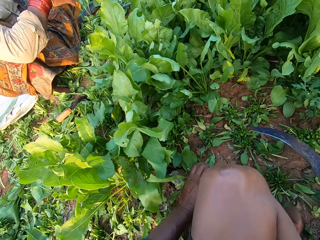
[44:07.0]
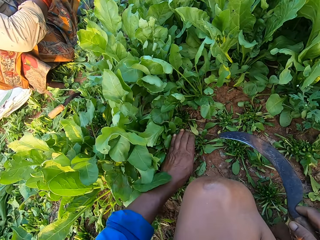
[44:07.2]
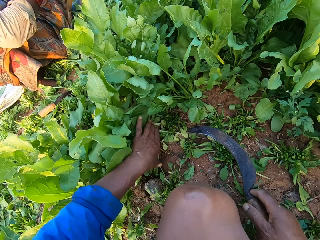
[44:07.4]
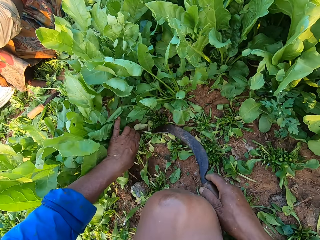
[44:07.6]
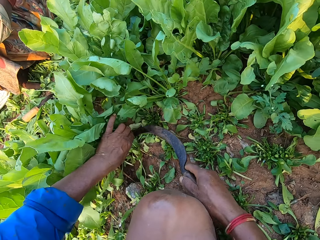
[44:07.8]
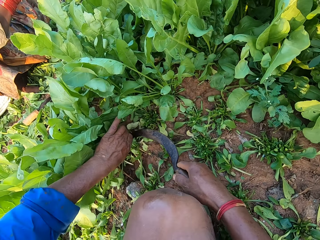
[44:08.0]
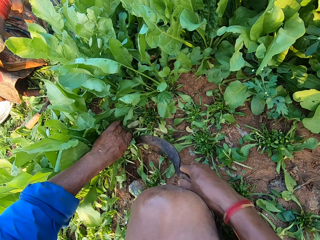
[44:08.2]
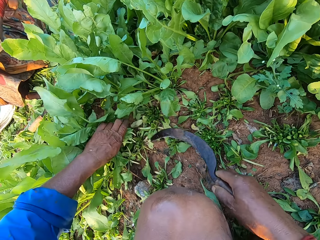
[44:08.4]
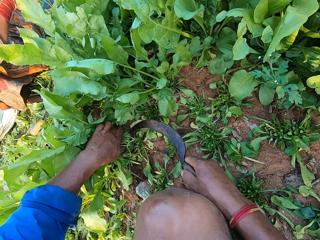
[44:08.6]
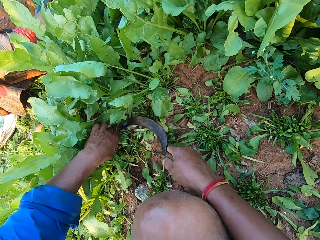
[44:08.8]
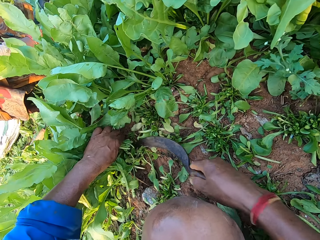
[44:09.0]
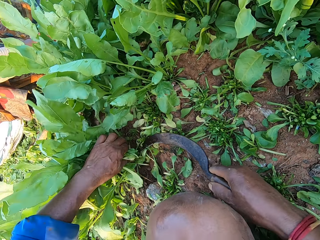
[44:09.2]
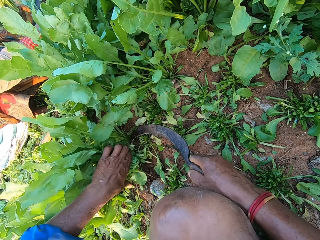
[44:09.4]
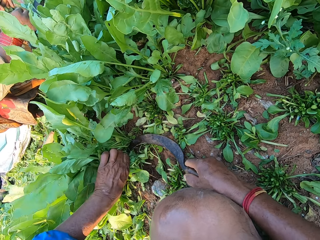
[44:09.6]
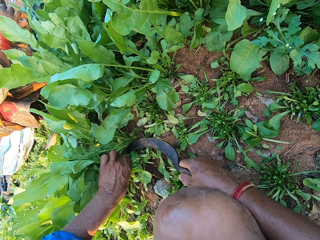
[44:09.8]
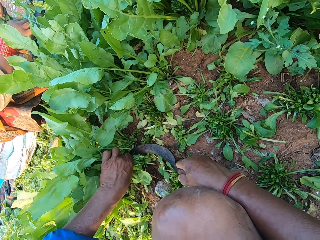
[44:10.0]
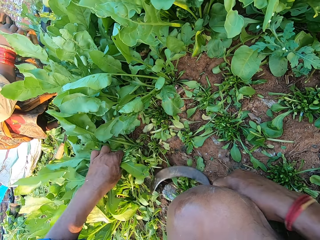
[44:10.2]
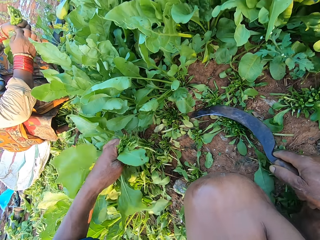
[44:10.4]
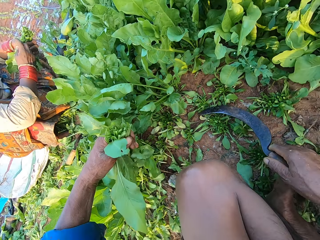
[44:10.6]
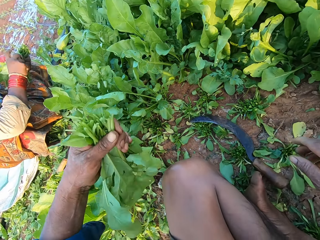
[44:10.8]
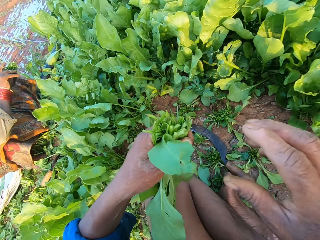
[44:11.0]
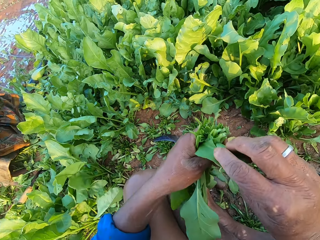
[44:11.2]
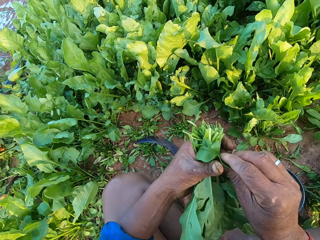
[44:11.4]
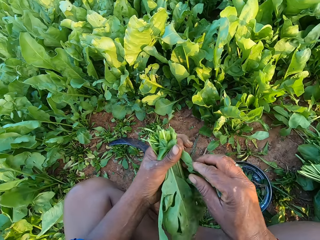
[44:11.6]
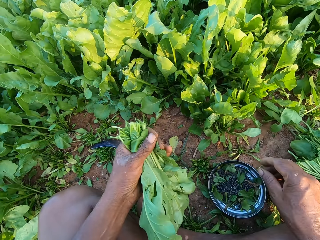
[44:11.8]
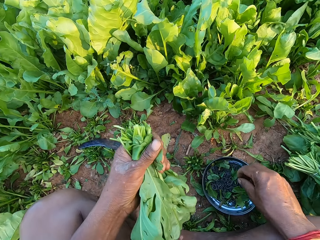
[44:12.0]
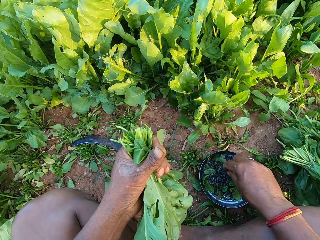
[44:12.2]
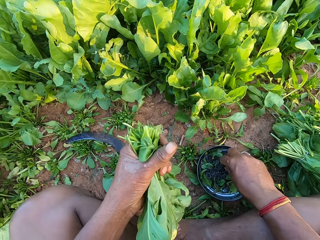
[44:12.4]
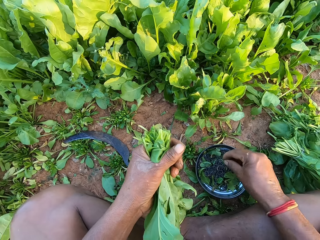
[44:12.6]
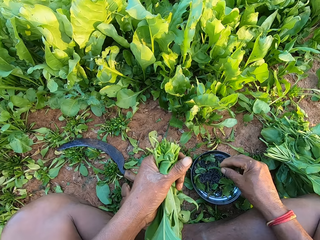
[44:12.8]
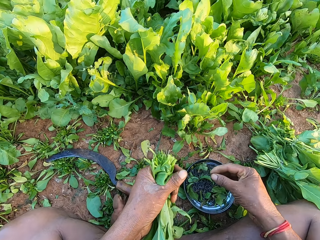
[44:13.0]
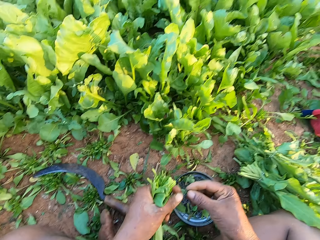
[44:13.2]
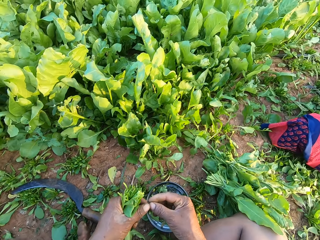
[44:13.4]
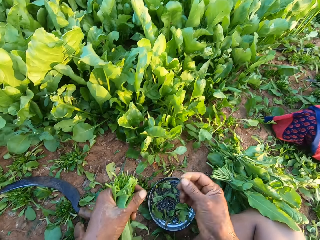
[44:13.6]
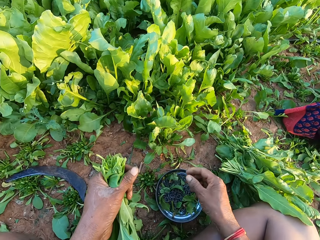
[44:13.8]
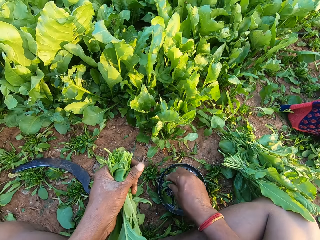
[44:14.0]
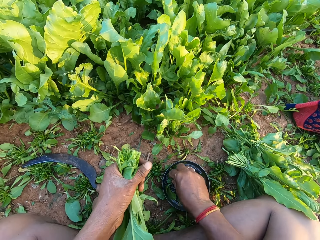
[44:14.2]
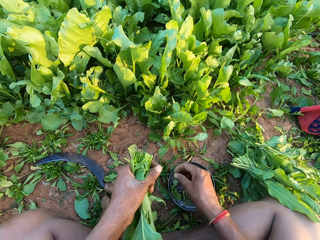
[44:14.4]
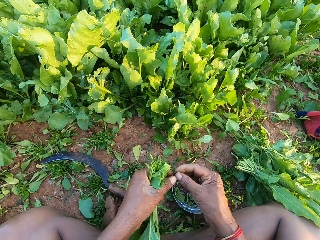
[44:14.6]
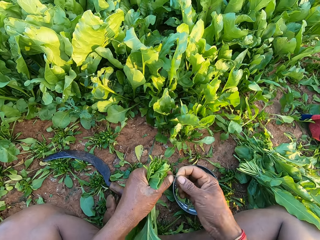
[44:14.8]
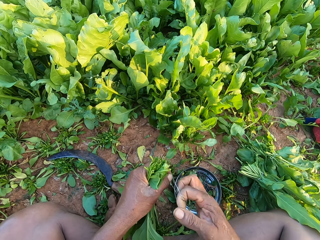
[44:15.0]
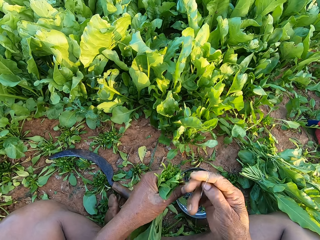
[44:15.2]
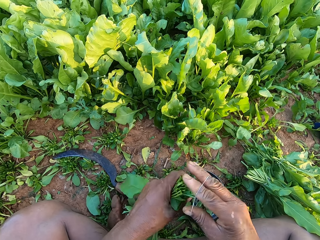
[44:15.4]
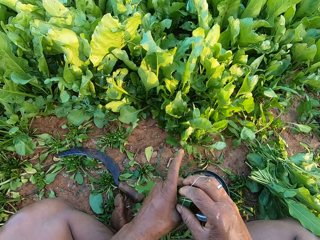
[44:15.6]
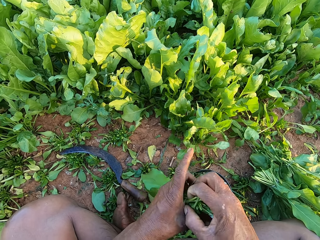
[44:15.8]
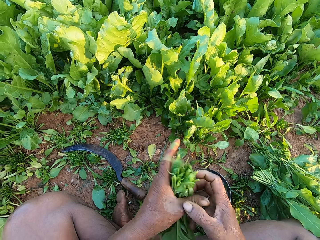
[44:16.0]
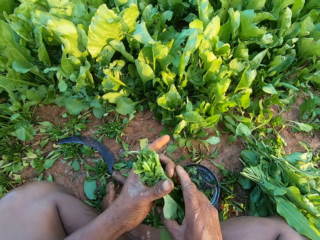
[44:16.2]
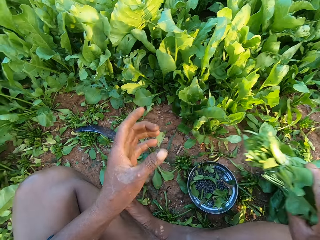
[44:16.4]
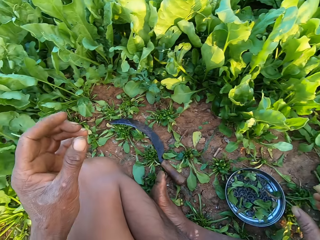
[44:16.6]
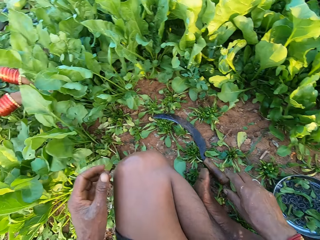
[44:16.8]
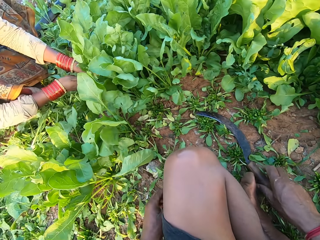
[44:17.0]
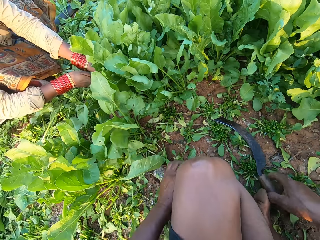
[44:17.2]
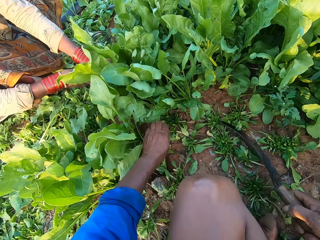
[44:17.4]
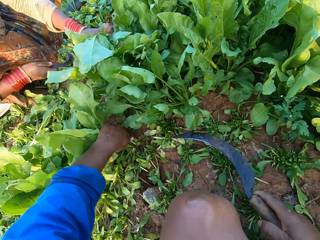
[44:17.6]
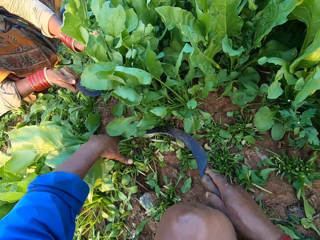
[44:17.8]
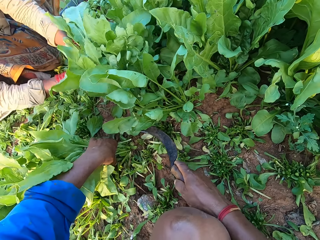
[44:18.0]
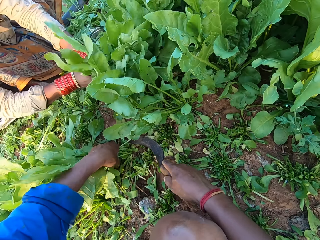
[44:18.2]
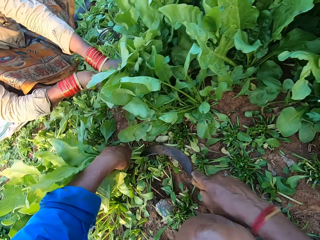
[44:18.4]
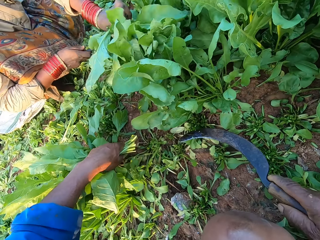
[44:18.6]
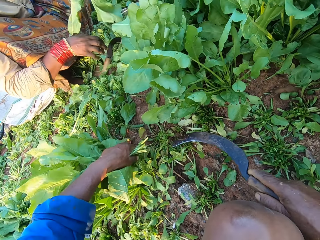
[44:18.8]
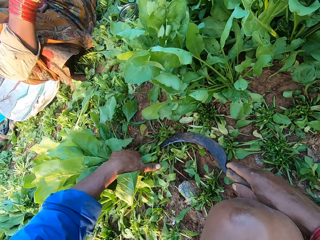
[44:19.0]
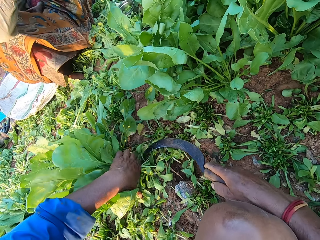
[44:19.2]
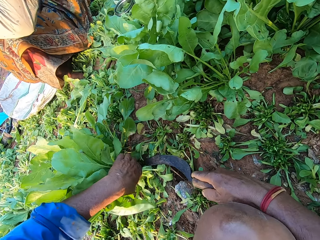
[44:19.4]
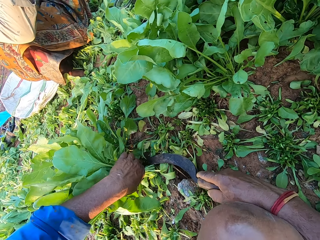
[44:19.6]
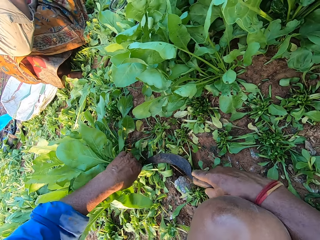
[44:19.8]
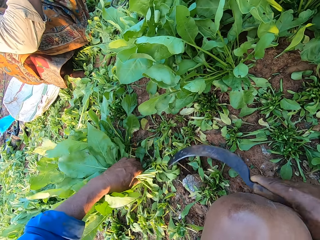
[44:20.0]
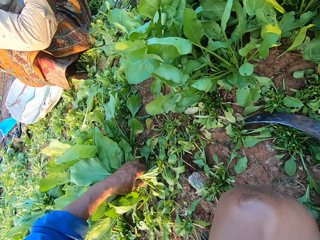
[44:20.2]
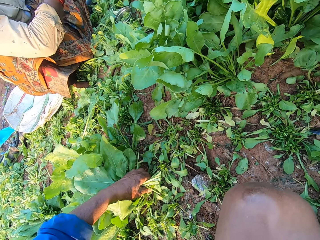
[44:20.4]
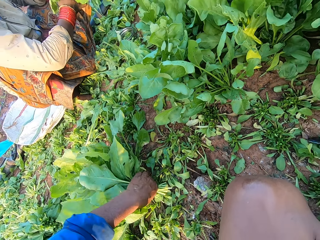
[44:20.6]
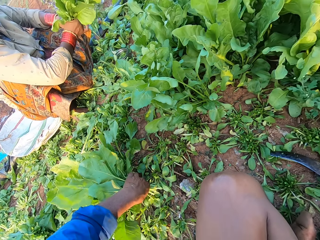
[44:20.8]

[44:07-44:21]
The camera wearer picks the sickle from the ground with his right hand. The woman drops a spinach leaf on the ground with her right hand. The camera wearer holds the spinach plants on the ground with his left hand. He cuts the spinach plants from the ground with the sickle in his right hand. The woman picks a rubber band from a metal bowl on the ground with her right hand. The camera wearer cuts the spinach with the sickle again. The woman binds the spinach plants in her left hand with the rubber band in her right hand. The camera wearer drops the sickle on the ground with his right hand. He adjusts the leaves of the spinach plant in his left hand with his right hand. He picks a rubber band from the metal plate on the ground with his right hand. He holds the rubber band with his hands. He throws the rubber band to the ground with his right hand. He picks a rubber band from the metal plate on the ground with his right hand. He holds the rubber band with his hands. He stretches the rubber band with his hands. He wraps the rubber band around his right hand. He converses with another person. He binds the spinach plants in his left hand with the rubber band in his right hand. He passes the bundle of spinach plants from his left hand to his right hand. He drops the bundle of spinach plants on the ground with his right hand. The woman cuts the spinach plants from the ground with the sickle in her right hand and holds the spinach plants on the ground with her left hand. The camera wearer picks the sickle from the ground with his right hand. He holds the spinach plants on the ground with his left hand. He cuts the spinach plants from the ground with the sickle in his right hand. The woman drops the sickle on the ground with her right hand. The camera wearer holds the spinach plants on the ground with his left hand. He cuts the spinach plants from the ground with the sickle in his right hand. He drops the sickle on the ground with his right hand.

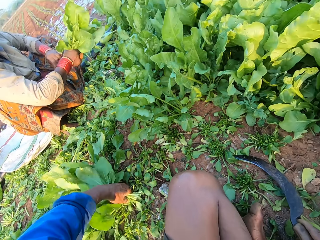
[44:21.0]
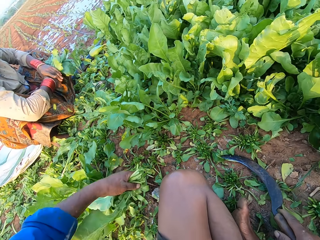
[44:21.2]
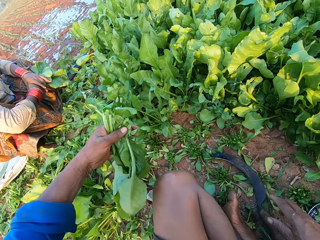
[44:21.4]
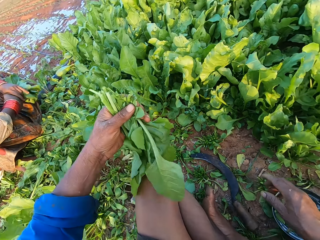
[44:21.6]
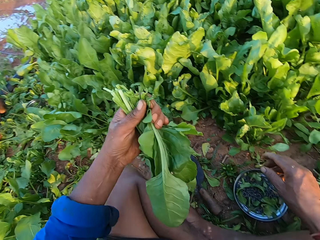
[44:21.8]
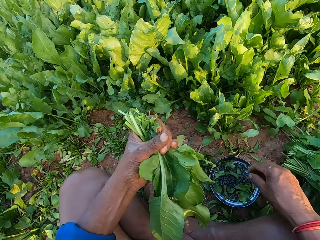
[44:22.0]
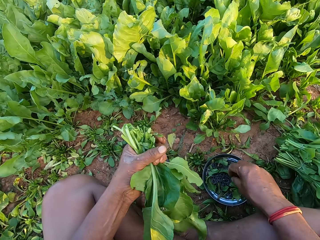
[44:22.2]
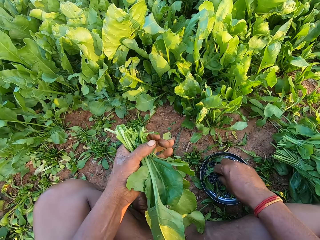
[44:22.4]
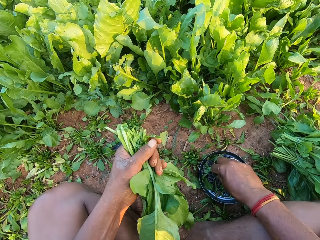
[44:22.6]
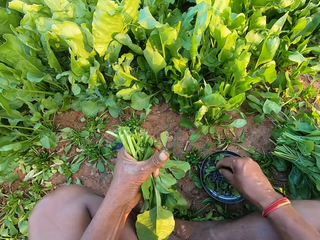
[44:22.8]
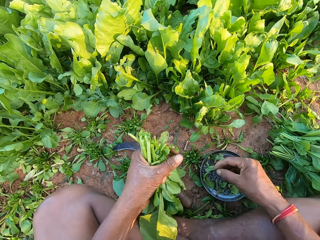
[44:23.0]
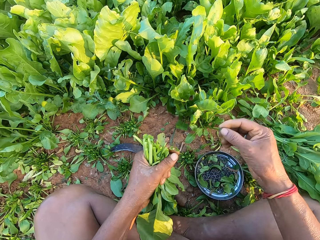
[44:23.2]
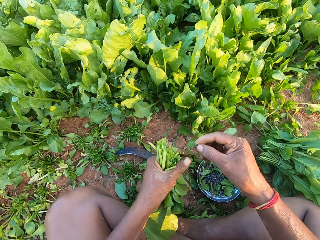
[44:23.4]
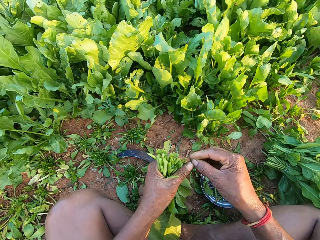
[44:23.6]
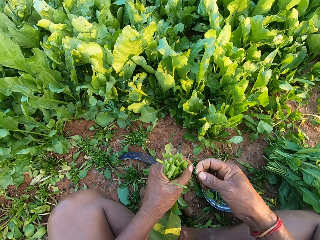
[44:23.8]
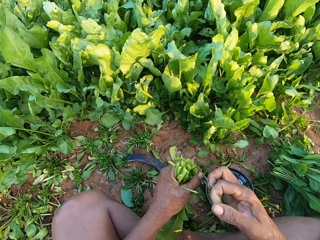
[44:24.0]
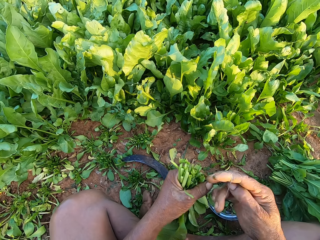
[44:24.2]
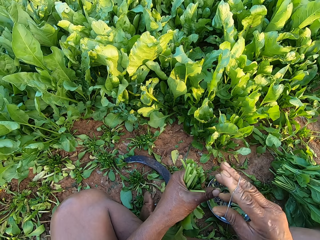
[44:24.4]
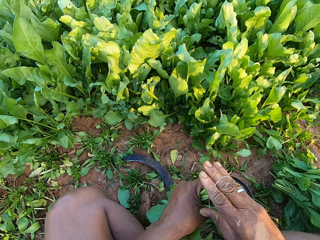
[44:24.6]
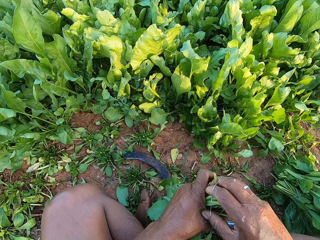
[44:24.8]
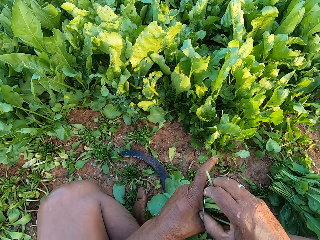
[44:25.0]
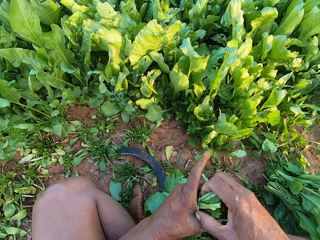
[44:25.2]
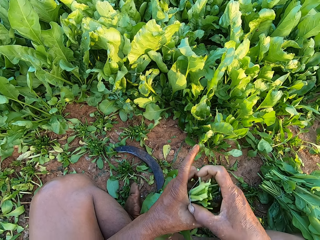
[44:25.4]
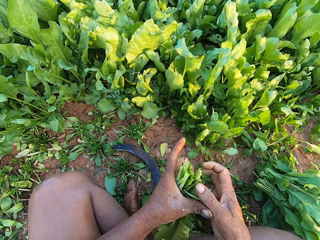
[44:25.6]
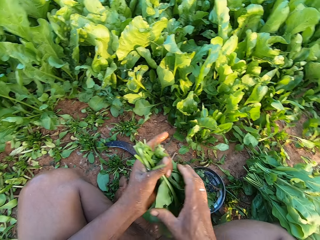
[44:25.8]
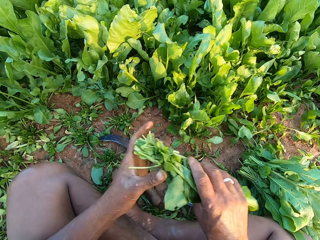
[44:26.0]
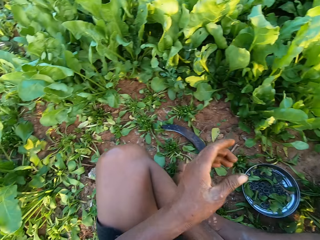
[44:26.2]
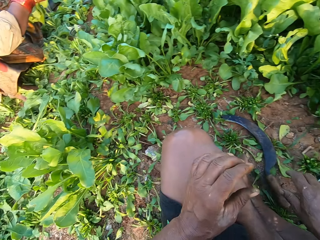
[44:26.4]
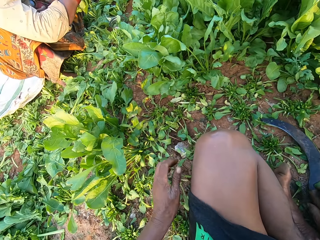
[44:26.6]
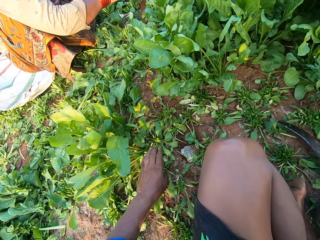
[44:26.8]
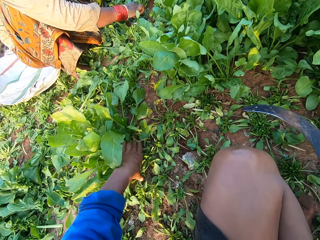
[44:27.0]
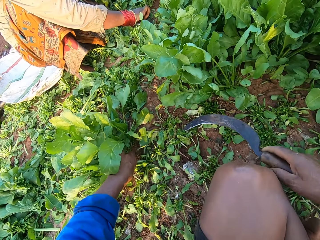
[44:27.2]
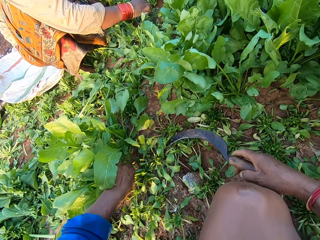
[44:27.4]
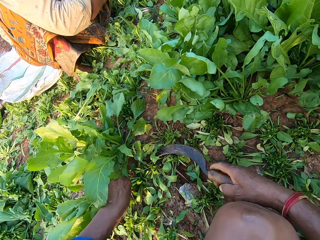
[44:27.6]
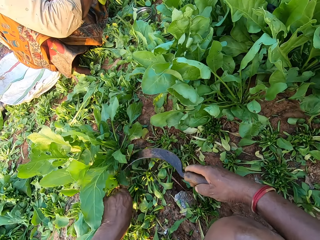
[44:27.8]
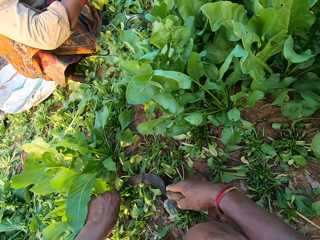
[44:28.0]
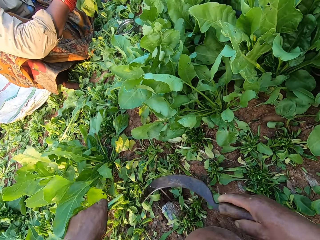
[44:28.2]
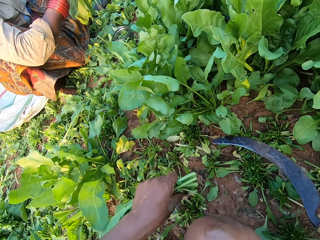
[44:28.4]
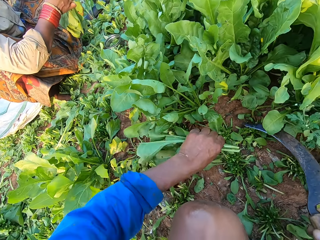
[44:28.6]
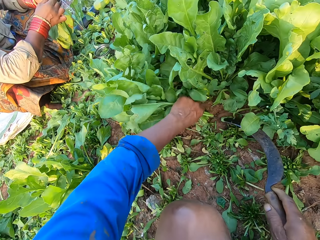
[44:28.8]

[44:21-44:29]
The woman squeezes the spinach plants with her hands. The camera wearer picks a rubber band from the metal plate with his right hand. He gestures with his right hand. He holds the rubber band with his hands. He stretches the rubber band with his hands. He wraps the rubber band around his right hand. He binds the spinach plants in his left hand with the rubber band in his right hand. He passes the bundle of spinach plants from his left hand to his right hand. He drops the bundle of spinach plants on the ground with his right hand. He picks the sickle from the ground with his right hand. He holds the spinach plants on the ground with his left hand. The woman picks a rubber band from the metal bowl on the ground with her right hand. The camera wearer cuts the spinach plants from the ground with the sickle in his right hand.
